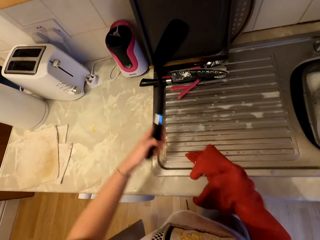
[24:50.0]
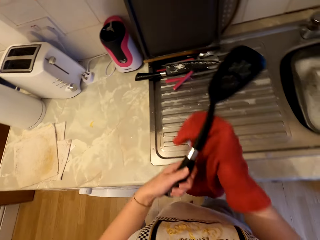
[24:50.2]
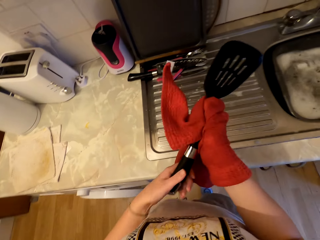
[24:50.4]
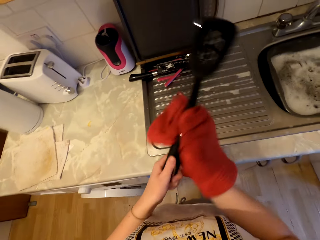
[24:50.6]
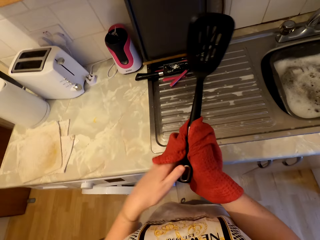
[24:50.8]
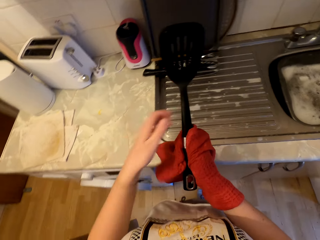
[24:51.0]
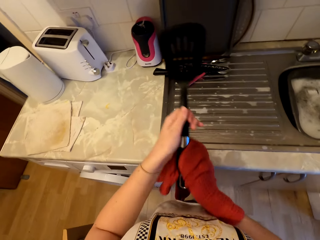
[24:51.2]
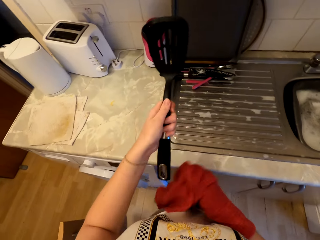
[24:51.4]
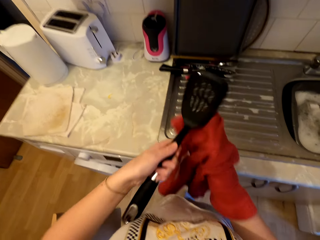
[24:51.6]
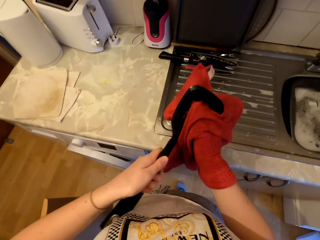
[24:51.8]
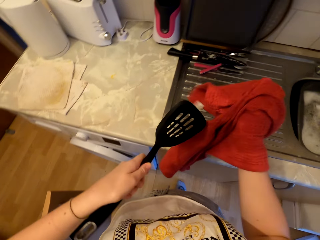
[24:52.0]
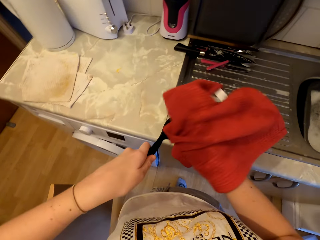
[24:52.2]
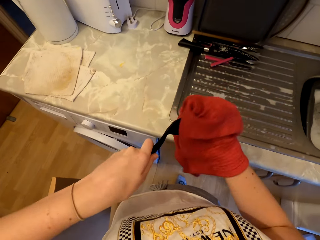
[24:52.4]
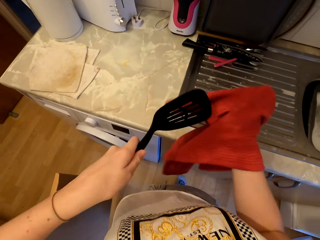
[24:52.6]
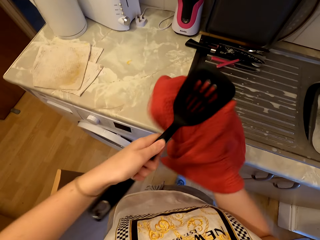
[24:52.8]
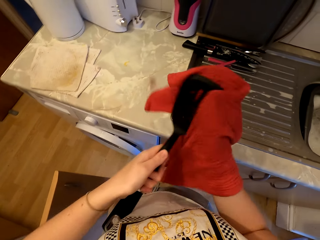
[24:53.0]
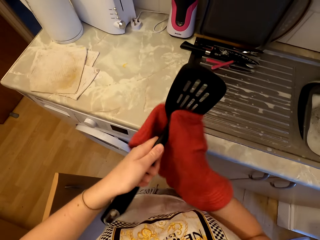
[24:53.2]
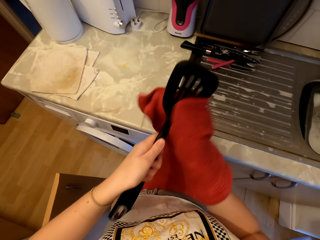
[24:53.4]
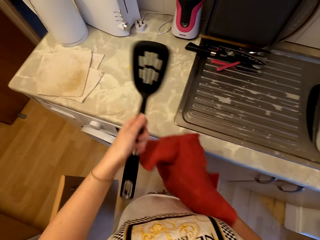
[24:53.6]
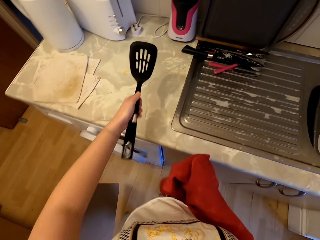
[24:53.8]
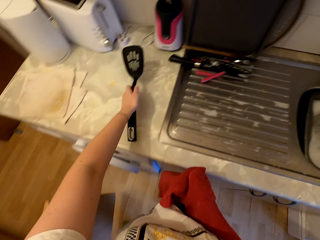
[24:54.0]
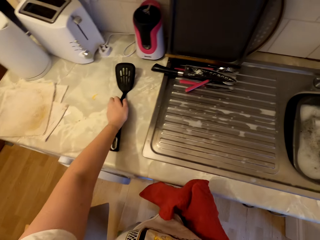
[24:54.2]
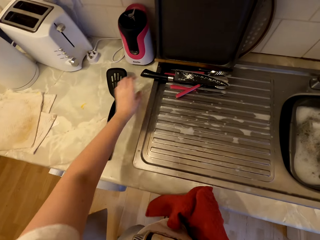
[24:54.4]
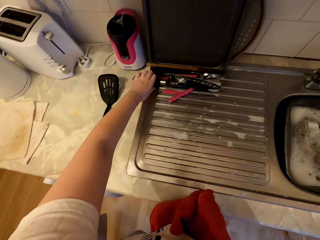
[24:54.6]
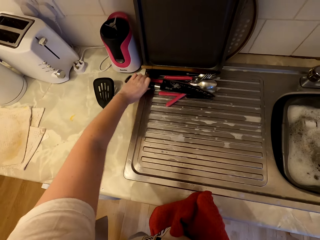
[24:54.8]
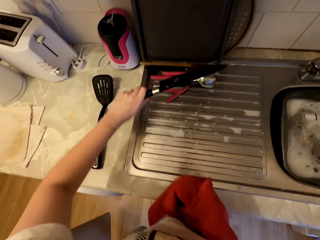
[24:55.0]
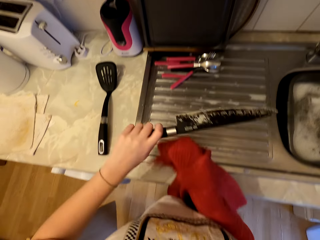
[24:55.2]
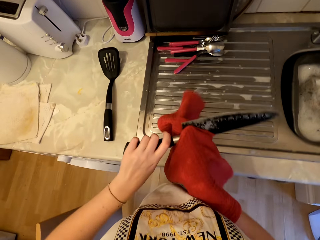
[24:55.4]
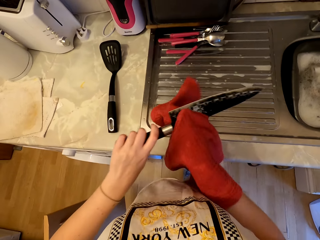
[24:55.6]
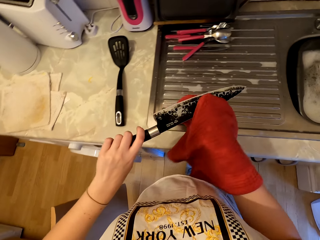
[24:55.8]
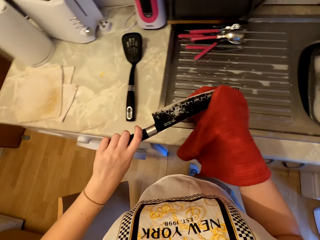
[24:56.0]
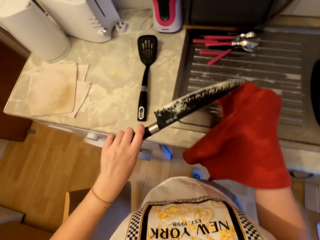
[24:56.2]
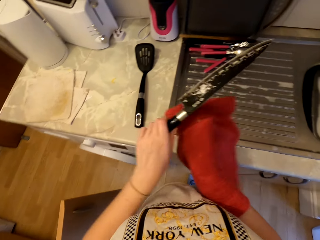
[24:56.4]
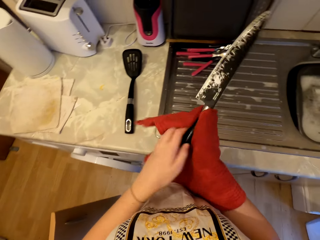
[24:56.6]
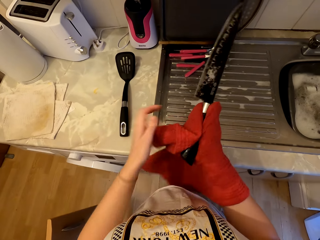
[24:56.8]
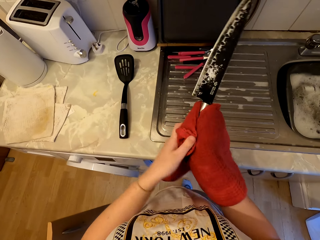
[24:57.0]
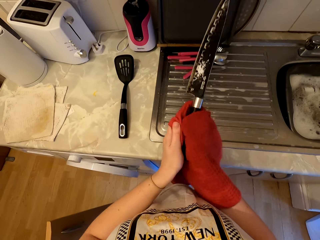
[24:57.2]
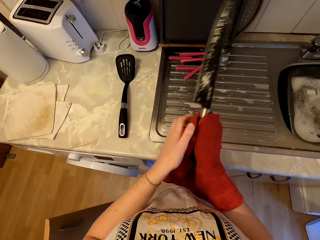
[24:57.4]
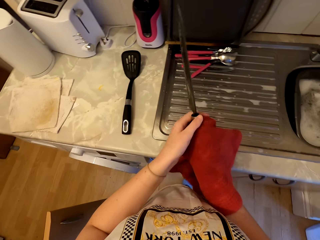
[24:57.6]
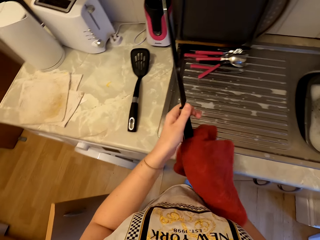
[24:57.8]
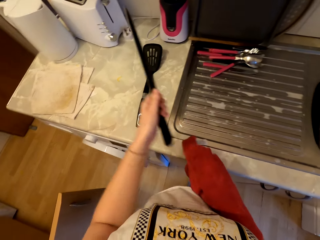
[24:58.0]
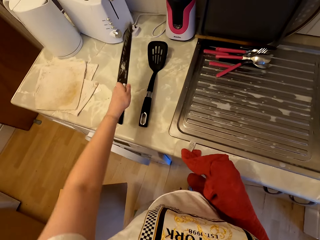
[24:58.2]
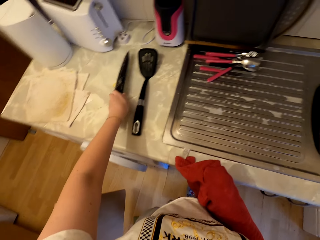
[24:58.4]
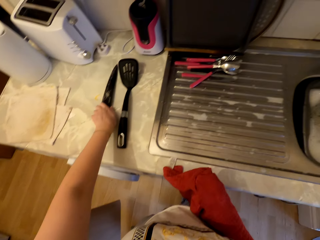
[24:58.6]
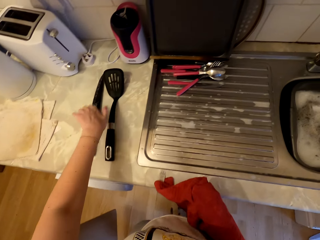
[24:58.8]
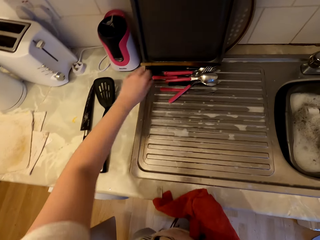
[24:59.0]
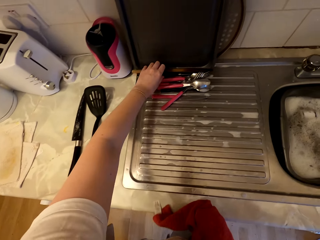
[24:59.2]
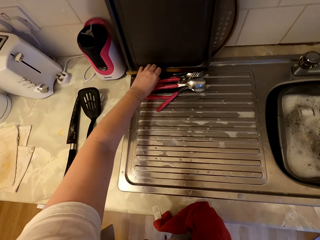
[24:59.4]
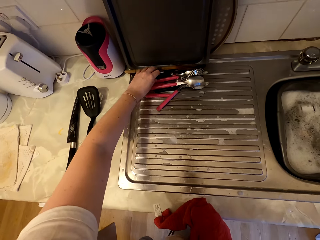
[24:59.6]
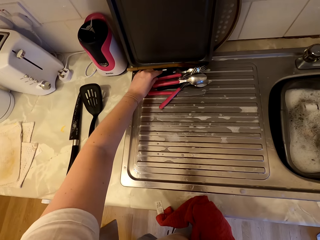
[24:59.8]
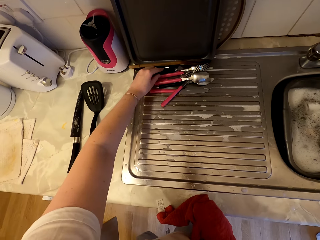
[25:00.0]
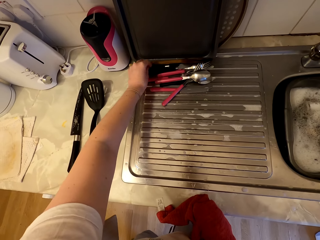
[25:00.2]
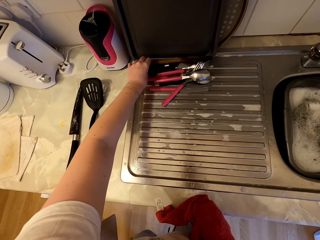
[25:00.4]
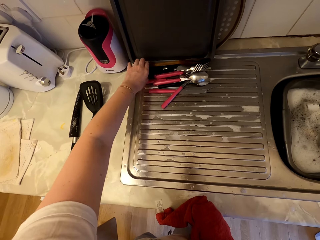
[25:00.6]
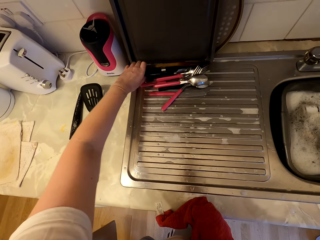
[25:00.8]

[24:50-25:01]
The camera wearer picks a cooking spoon. They wipe the cooking spoon with a kitchen napkin. They place the cooking spoon on the countertop. They pick a knife. They wipe the knife with the kitchen napkin. They place the knife on the countertop.

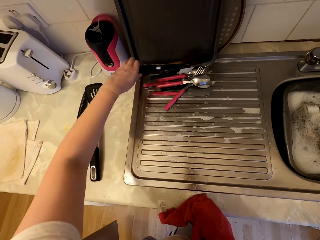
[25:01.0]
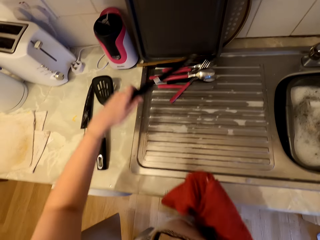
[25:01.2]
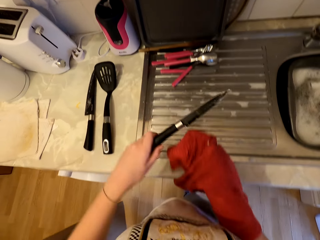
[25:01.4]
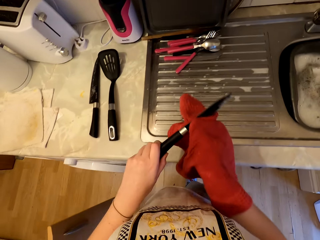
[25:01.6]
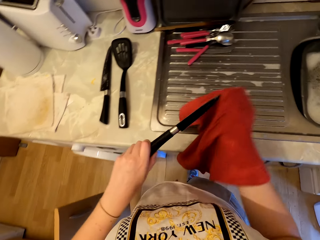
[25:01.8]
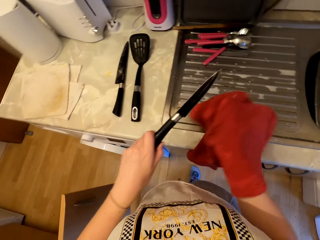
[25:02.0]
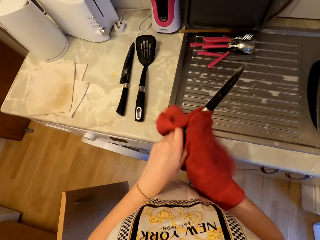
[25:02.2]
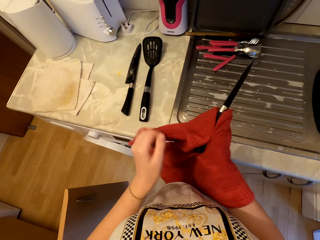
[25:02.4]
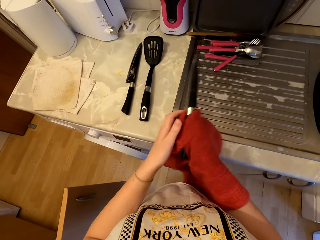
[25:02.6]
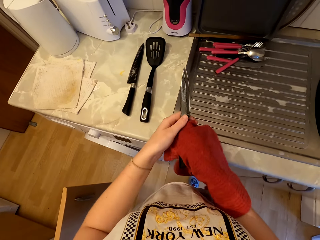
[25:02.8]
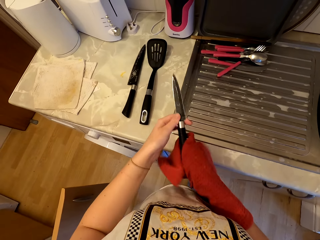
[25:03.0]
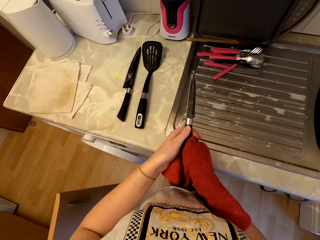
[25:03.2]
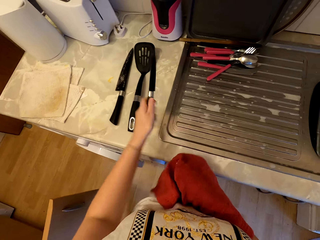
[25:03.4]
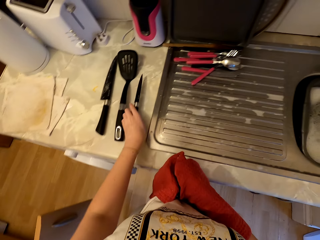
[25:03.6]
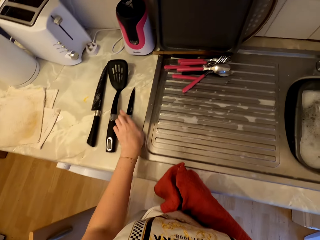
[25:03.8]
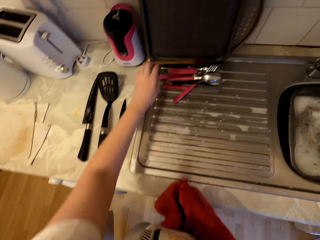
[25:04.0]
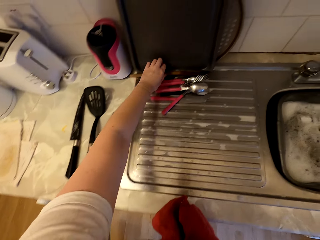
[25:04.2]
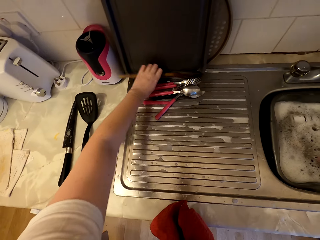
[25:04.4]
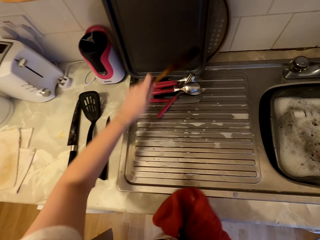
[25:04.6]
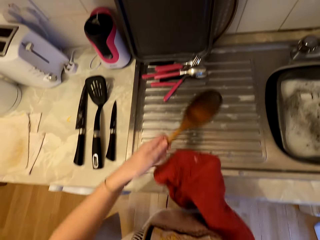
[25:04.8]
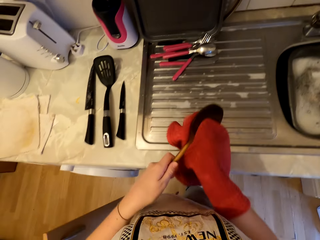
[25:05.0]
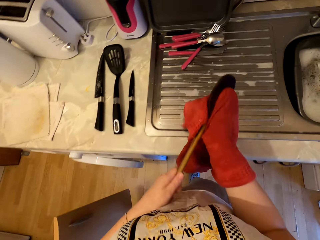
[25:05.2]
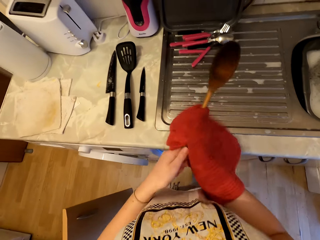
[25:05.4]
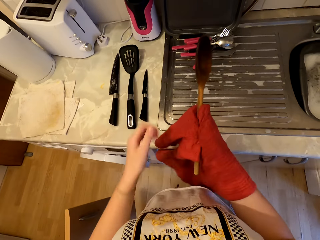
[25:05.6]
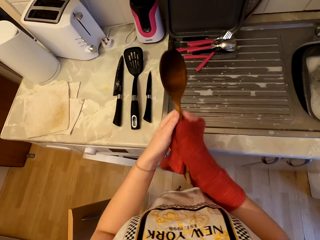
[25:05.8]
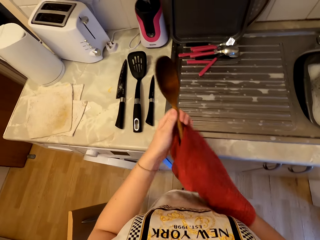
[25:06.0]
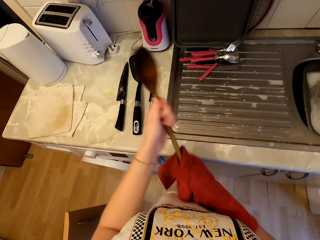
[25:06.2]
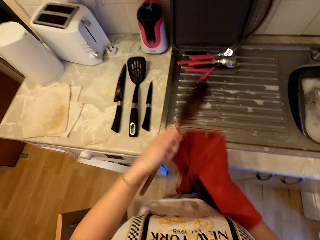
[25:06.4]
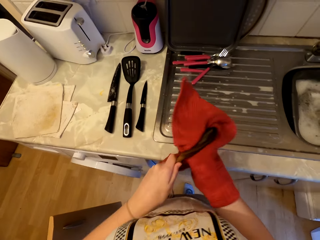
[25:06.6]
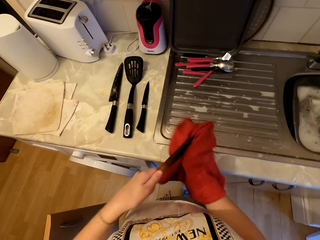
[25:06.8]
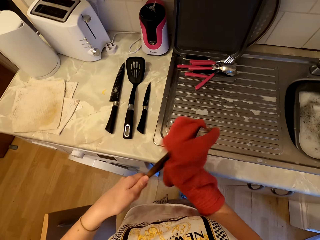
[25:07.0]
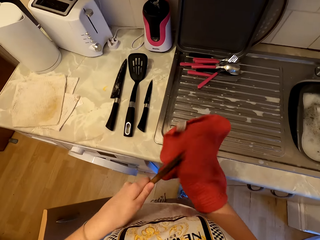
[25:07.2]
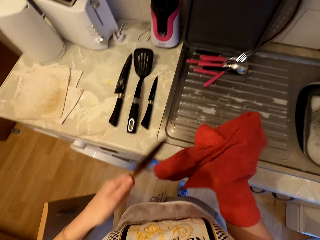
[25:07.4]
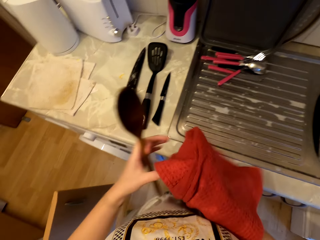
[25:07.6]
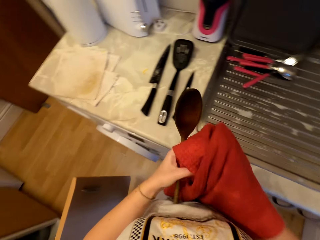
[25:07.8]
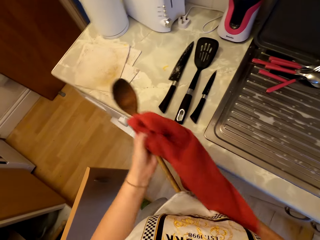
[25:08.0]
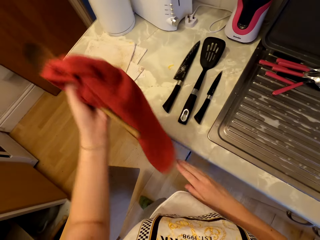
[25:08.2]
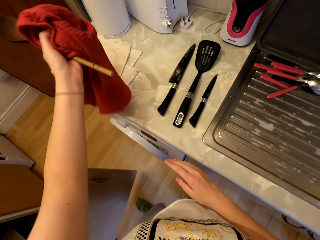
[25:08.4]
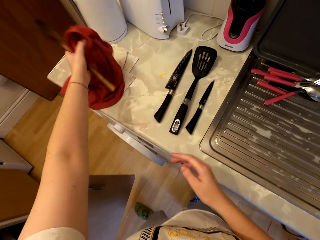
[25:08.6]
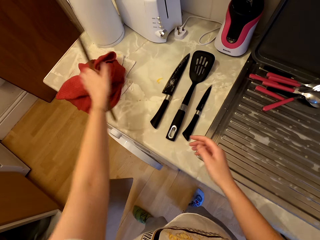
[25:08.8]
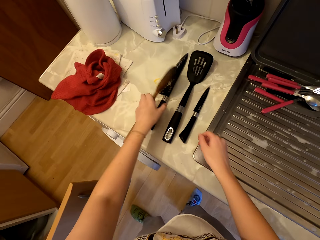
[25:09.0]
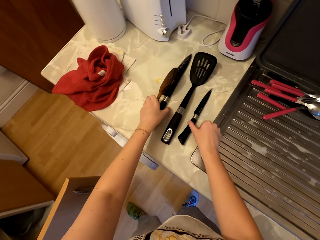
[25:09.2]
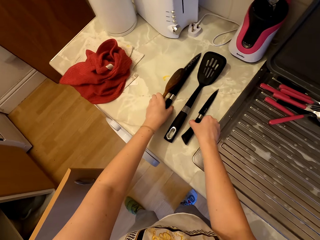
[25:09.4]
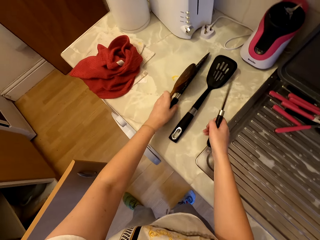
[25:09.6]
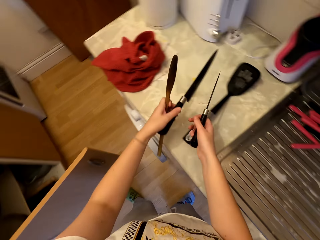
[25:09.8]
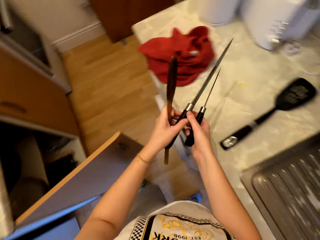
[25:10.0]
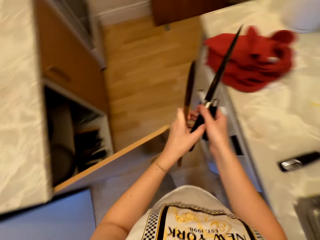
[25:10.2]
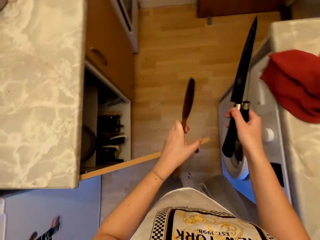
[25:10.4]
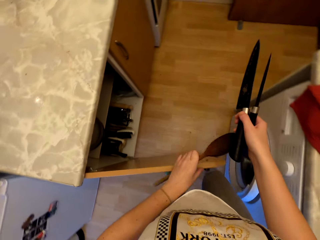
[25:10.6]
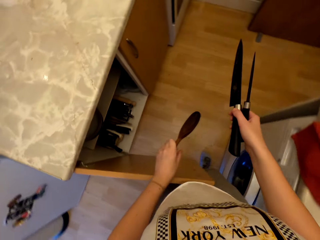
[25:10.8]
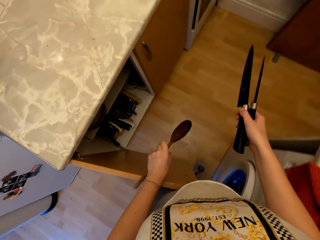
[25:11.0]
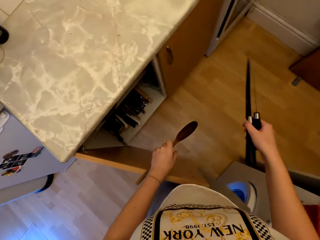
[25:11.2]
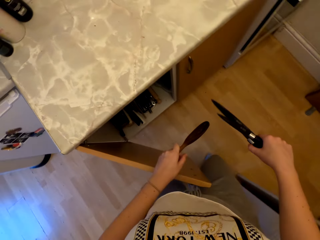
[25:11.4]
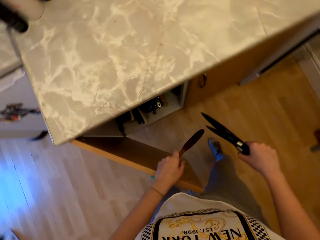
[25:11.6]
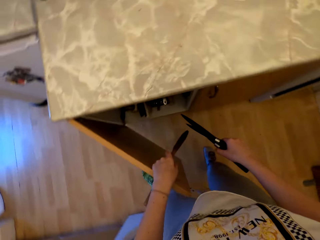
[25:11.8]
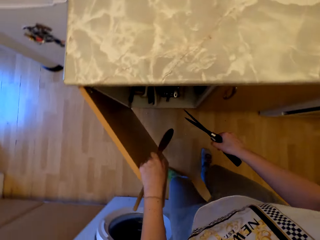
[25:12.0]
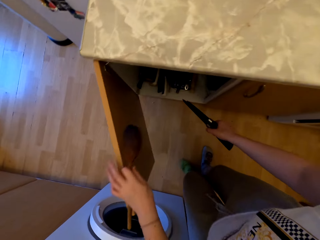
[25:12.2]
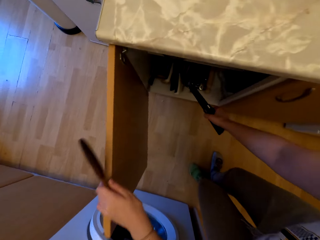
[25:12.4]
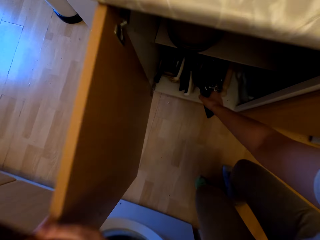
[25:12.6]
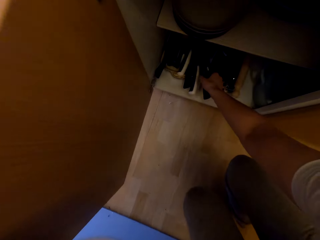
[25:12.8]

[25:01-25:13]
The camera wearer picks a knife. They wipe the knife with a kitchen napkin. They place the knife on the countertop. They pick a wooden cooking stick. They wipe the wooden cooking stick with the napkin. They place the kitchen napkin on the countertop. They collect the knives, the cooking stick and a spatula.
